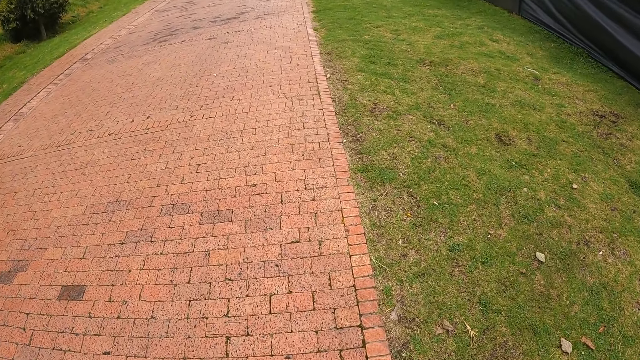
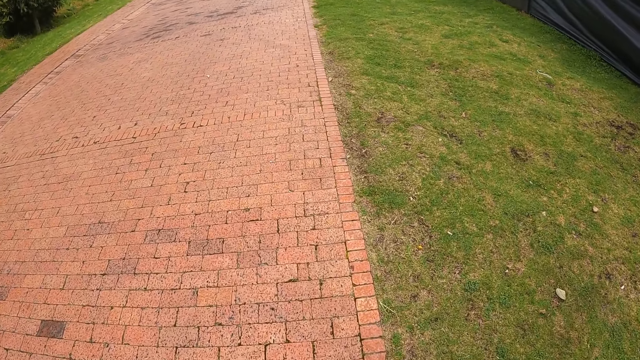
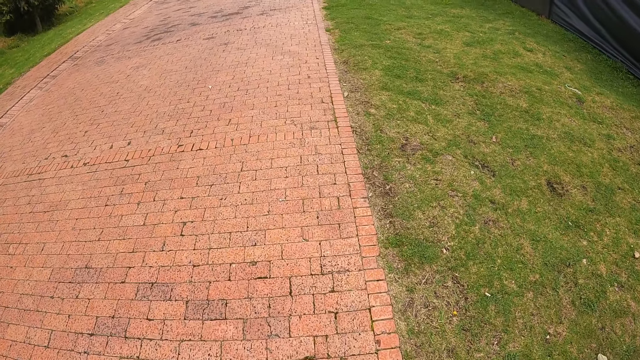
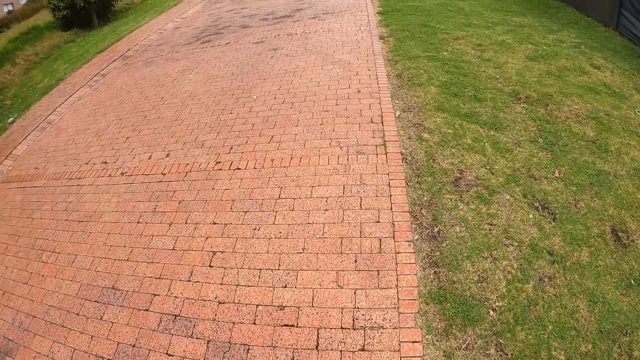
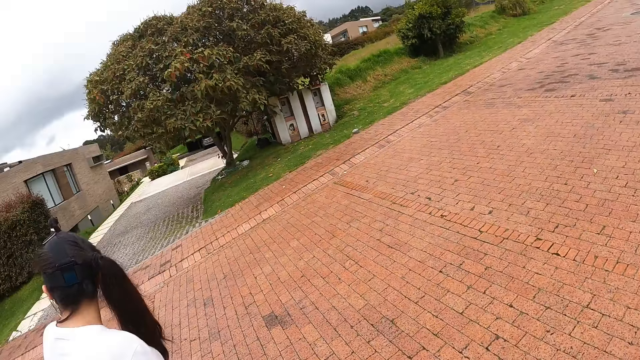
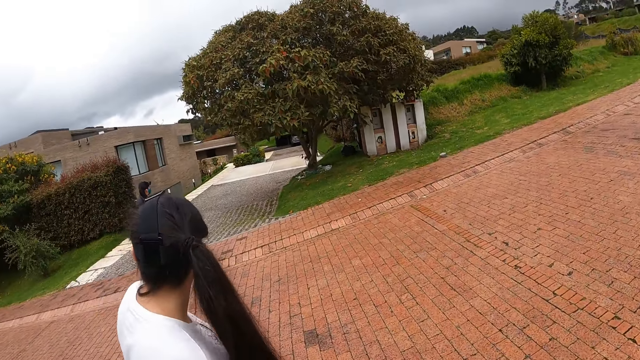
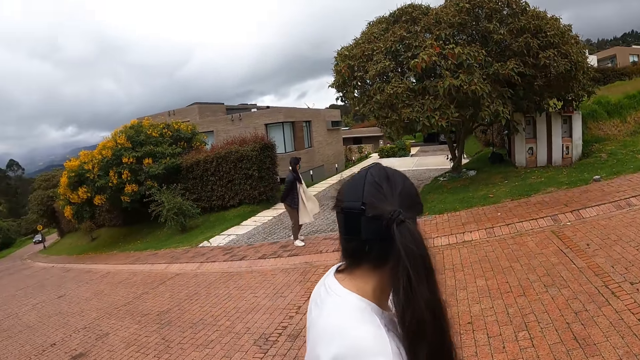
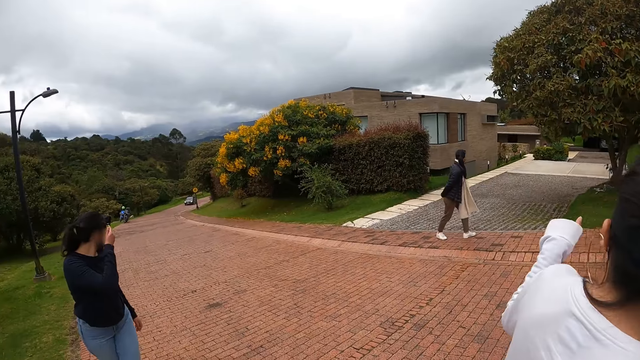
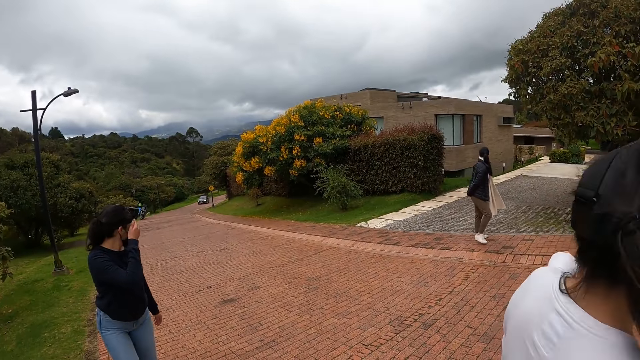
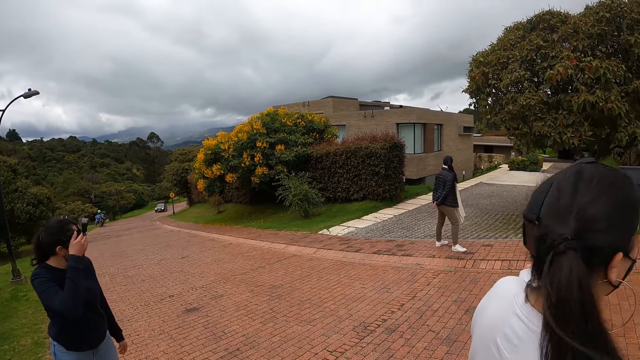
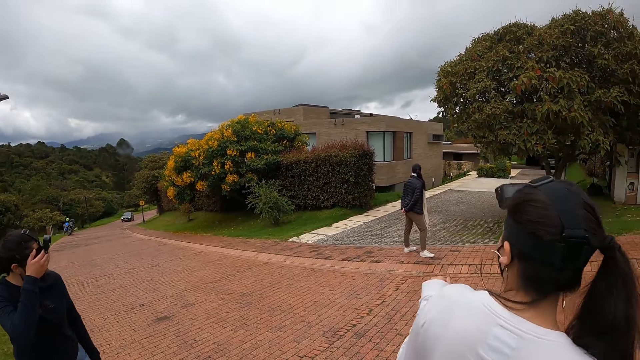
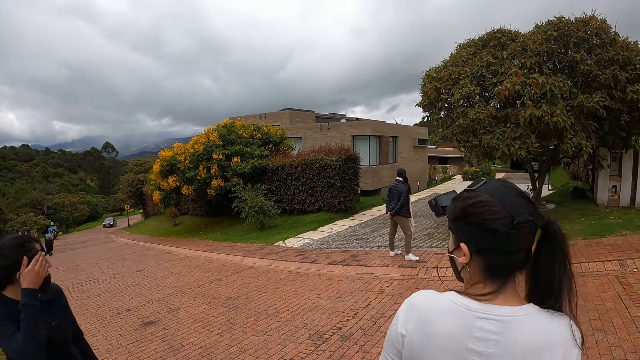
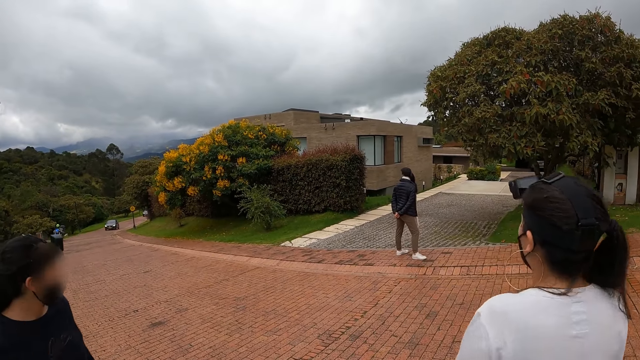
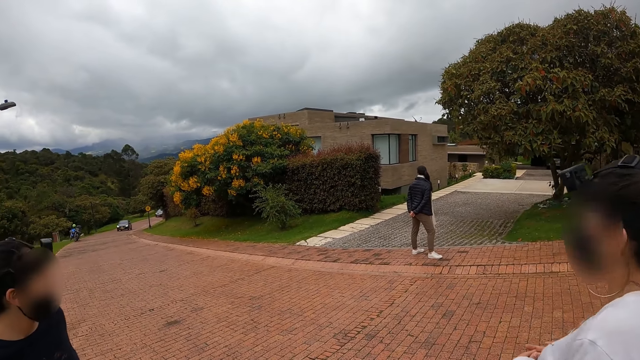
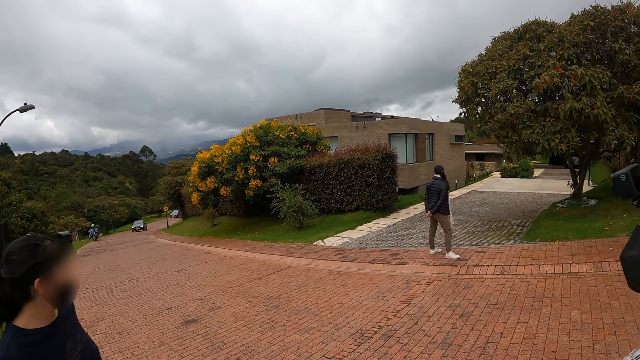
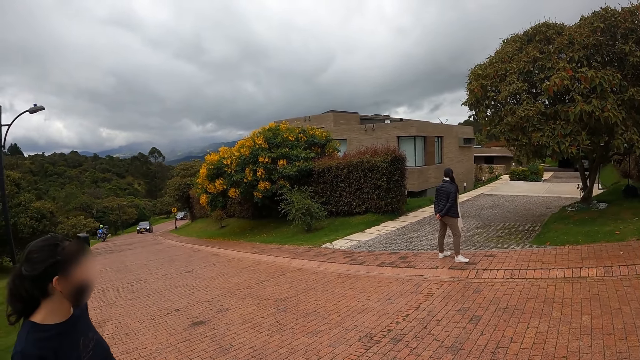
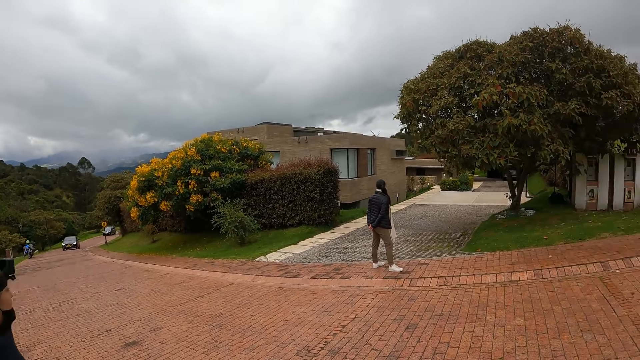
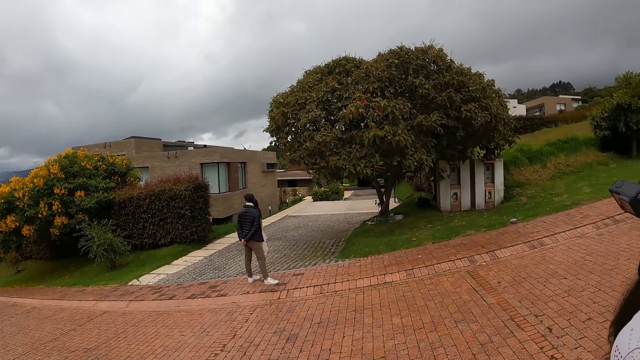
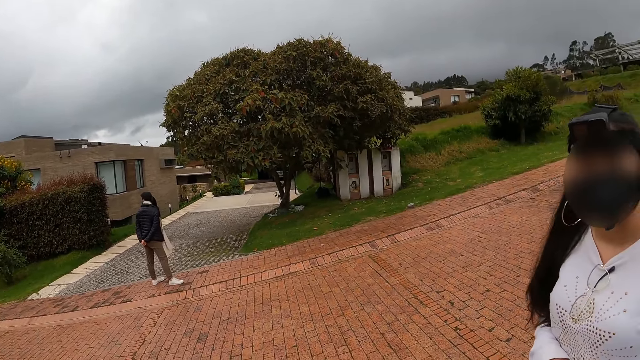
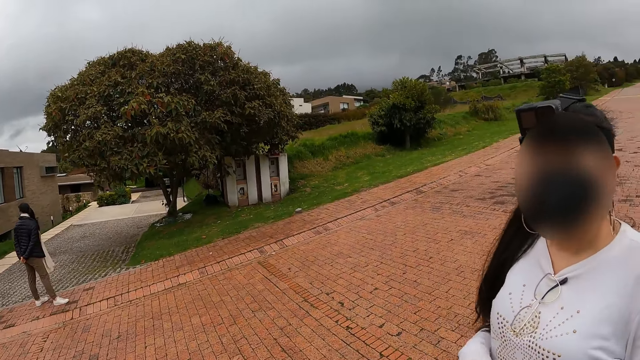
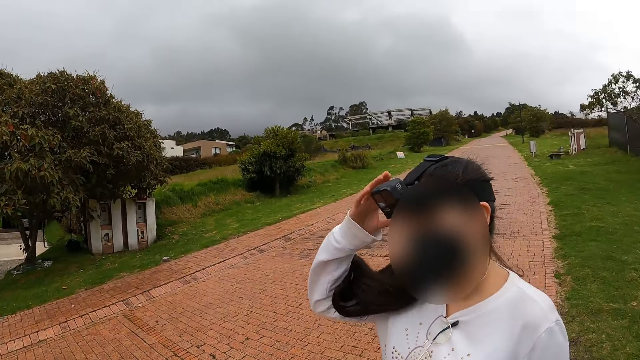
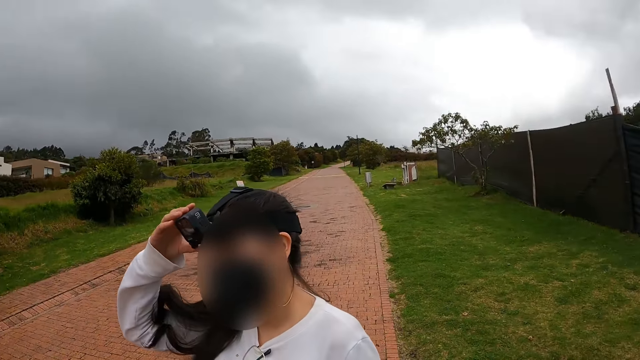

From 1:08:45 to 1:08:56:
The camera wearer walks looking at the ground. They look at a woman. They look around. They converse with the woman. The woman raises her right hand towards her face. The woman adjusts her camera with her right hand.
